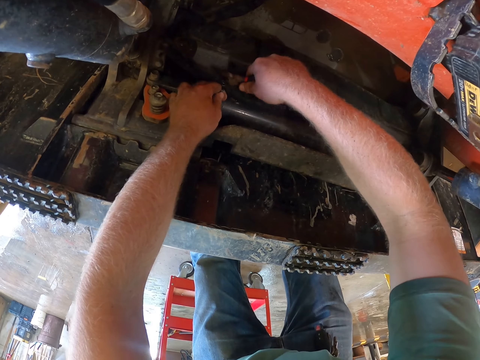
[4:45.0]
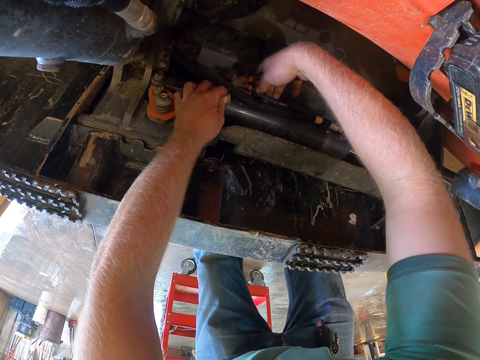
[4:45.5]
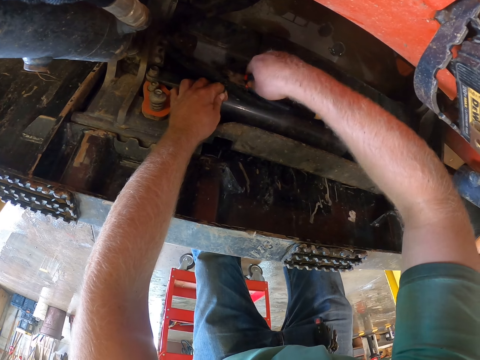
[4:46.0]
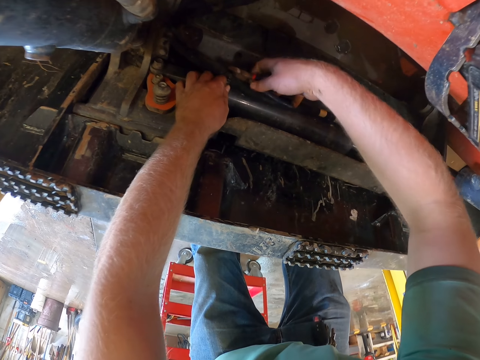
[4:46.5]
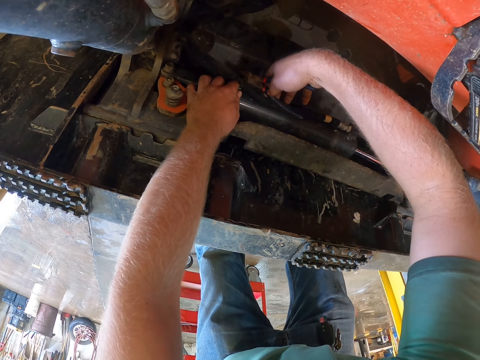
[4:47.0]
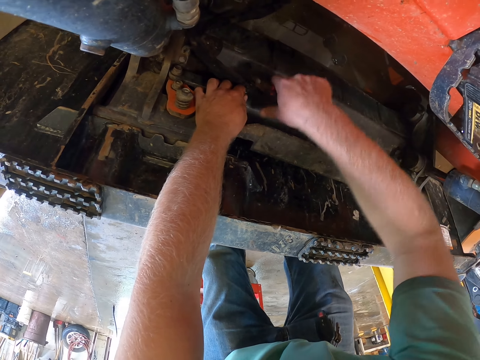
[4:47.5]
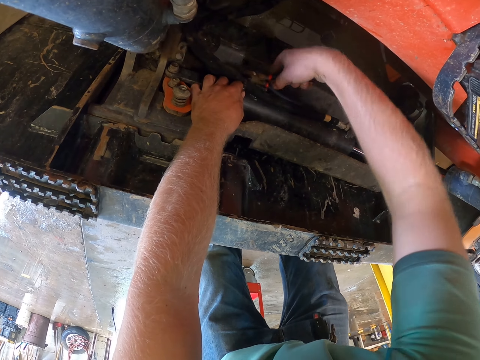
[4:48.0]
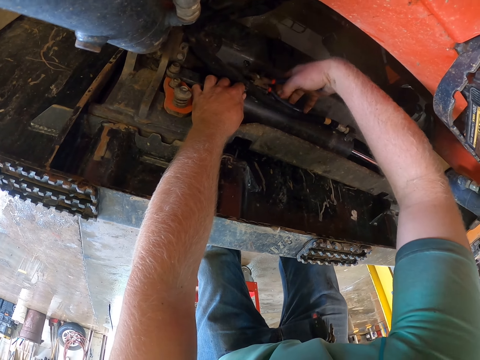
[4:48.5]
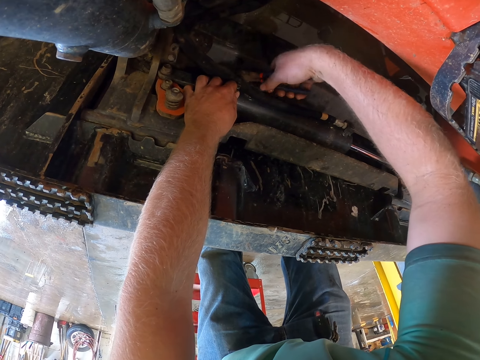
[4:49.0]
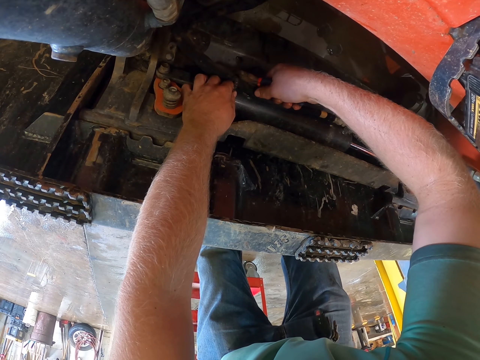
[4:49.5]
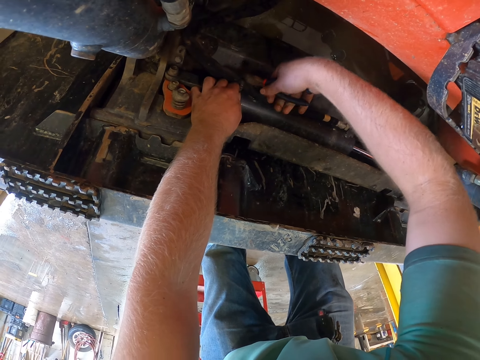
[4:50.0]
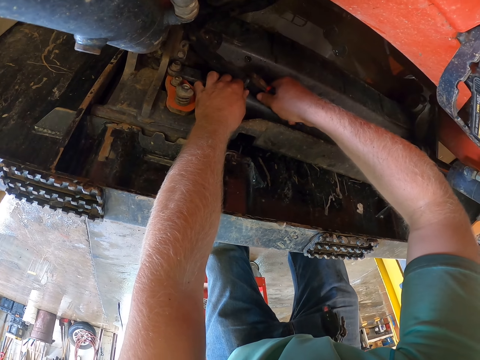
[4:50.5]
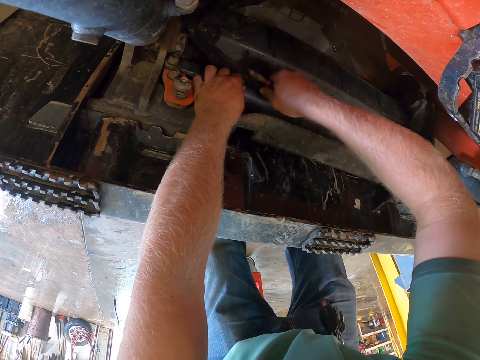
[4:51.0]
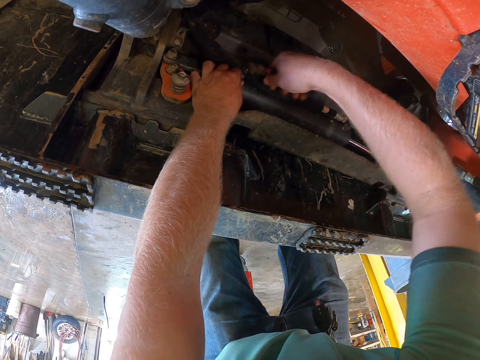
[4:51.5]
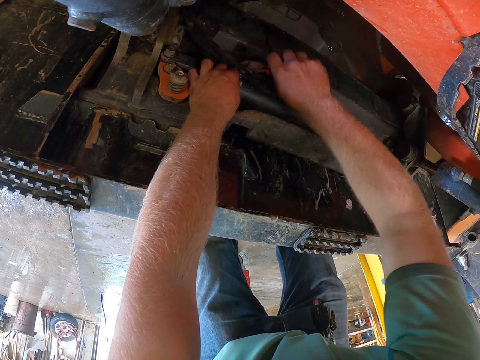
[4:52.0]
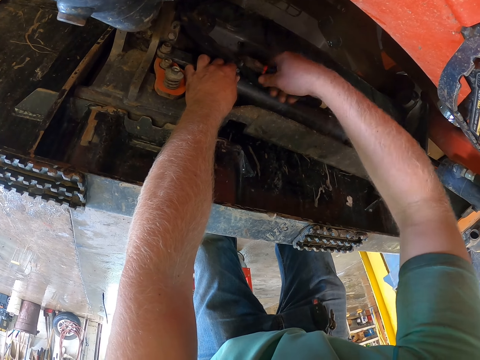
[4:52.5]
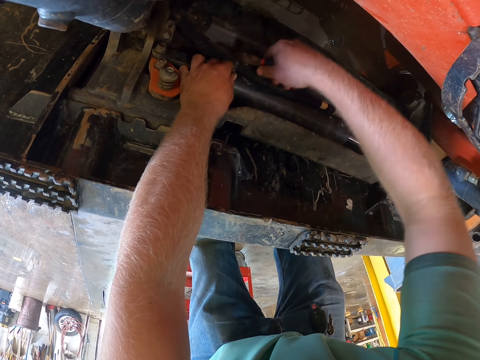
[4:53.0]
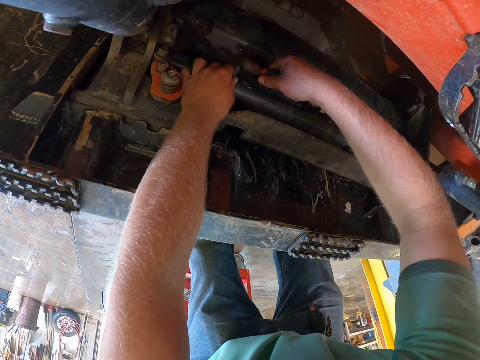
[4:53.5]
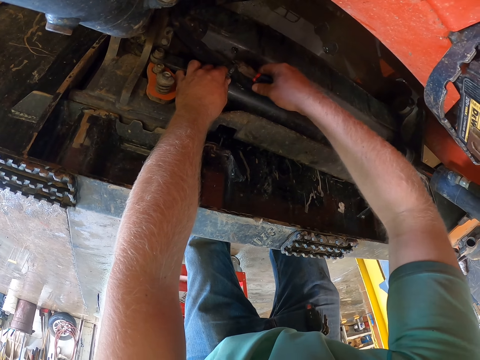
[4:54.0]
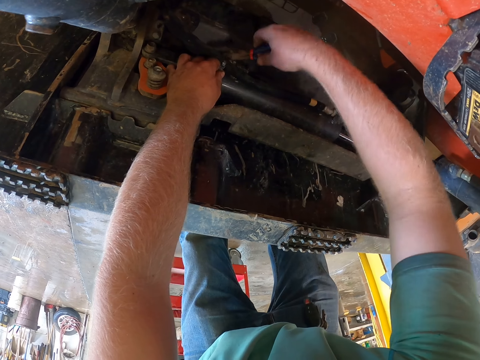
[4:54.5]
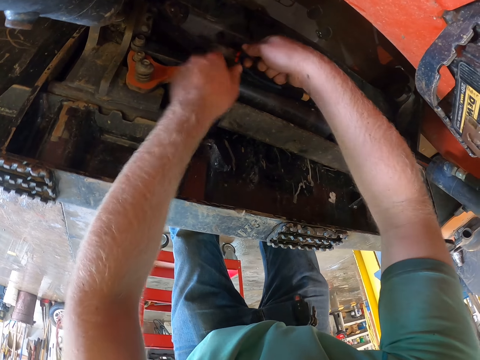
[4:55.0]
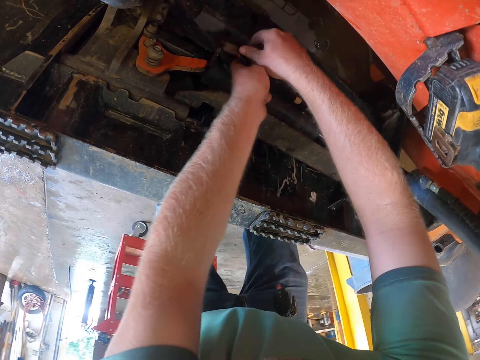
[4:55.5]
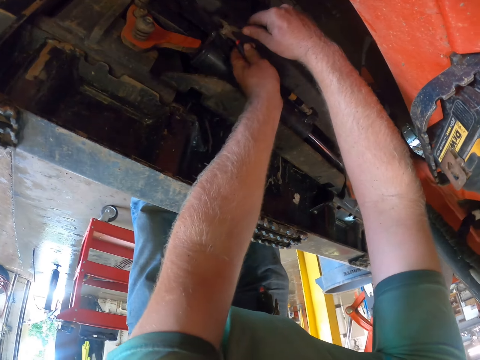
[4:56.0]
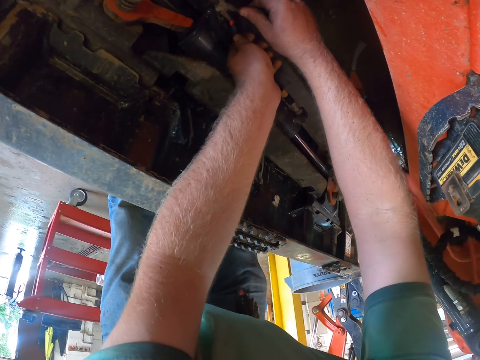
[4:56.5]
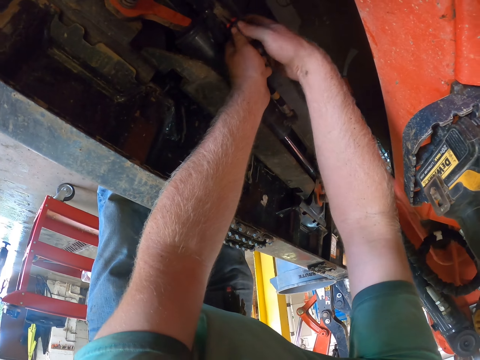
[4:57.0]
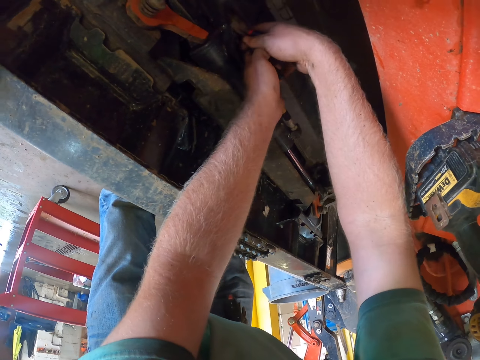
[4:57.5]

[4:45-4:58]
The camera wearer tightens something. They cut the caterpillar hose with the plier in both hands.

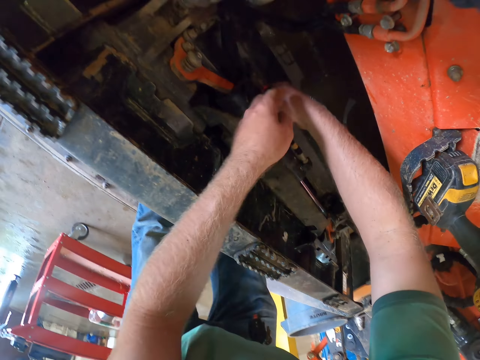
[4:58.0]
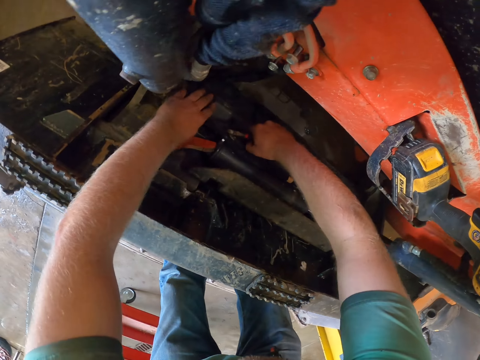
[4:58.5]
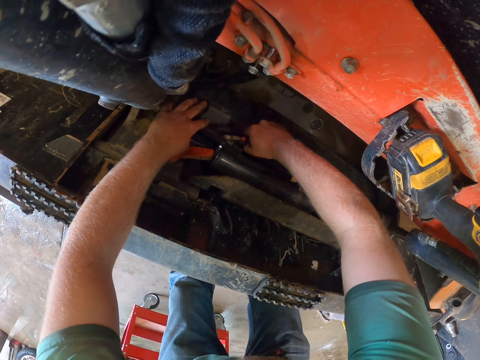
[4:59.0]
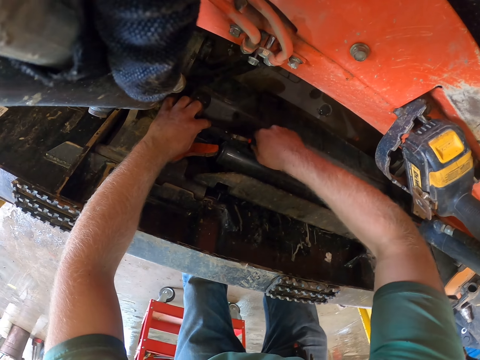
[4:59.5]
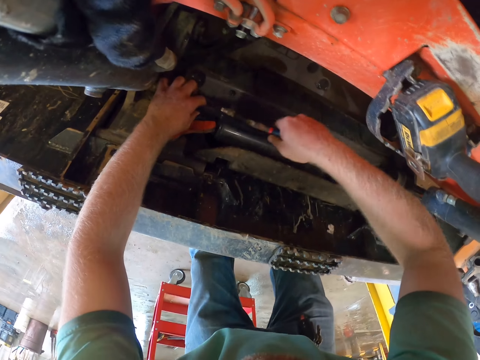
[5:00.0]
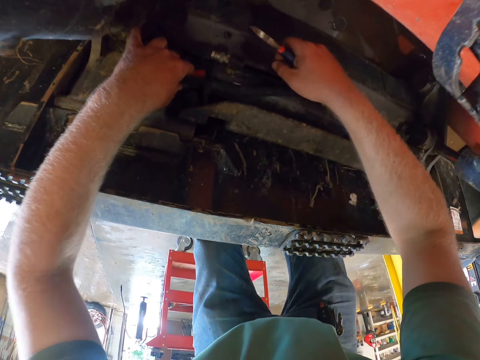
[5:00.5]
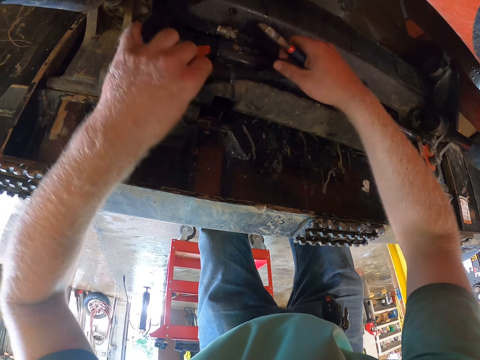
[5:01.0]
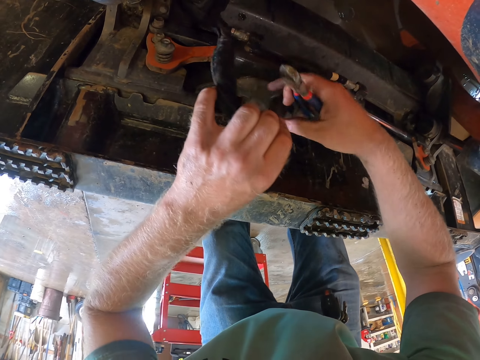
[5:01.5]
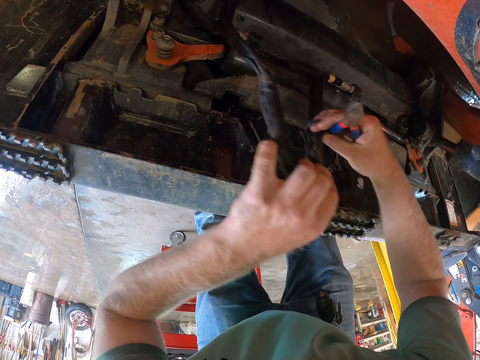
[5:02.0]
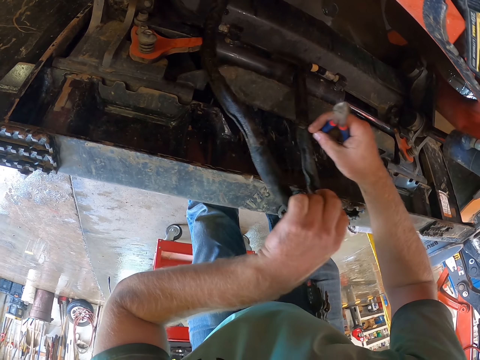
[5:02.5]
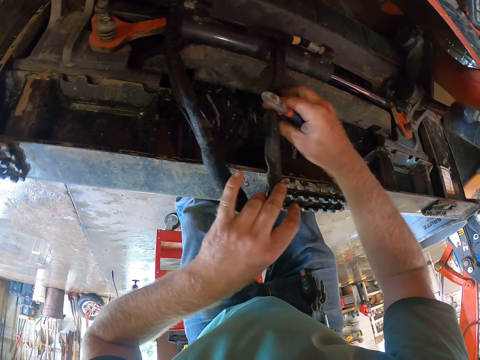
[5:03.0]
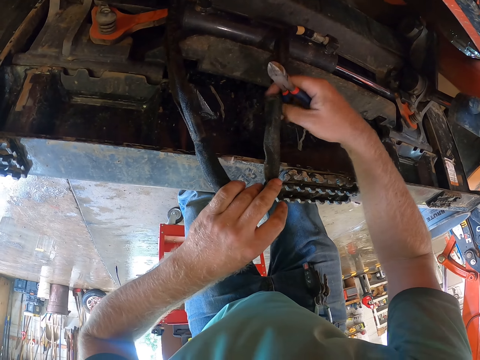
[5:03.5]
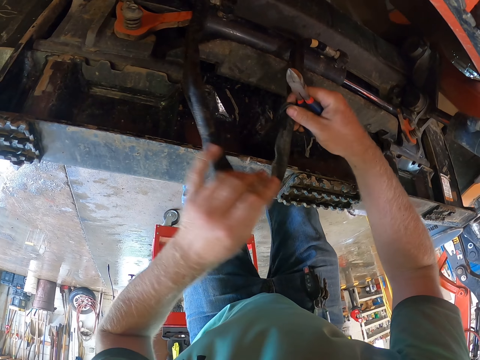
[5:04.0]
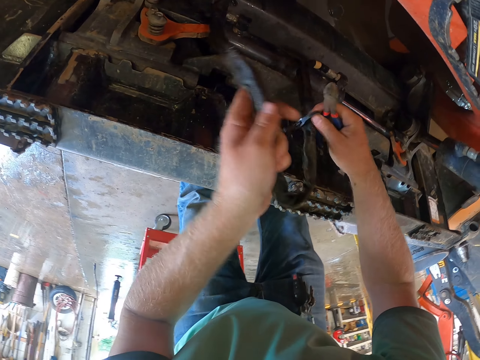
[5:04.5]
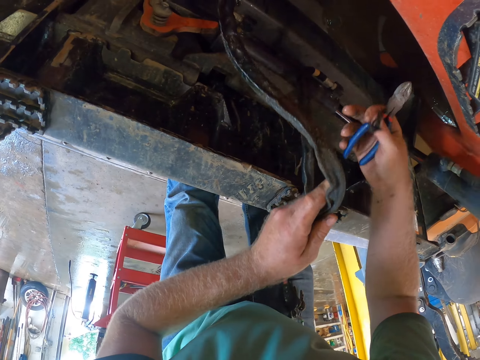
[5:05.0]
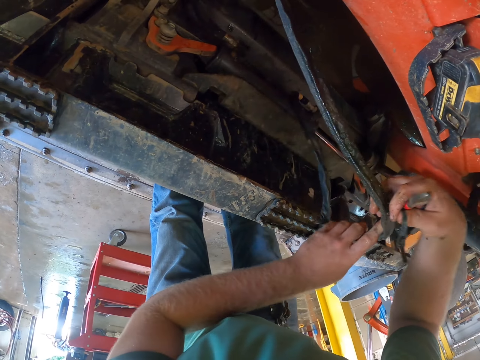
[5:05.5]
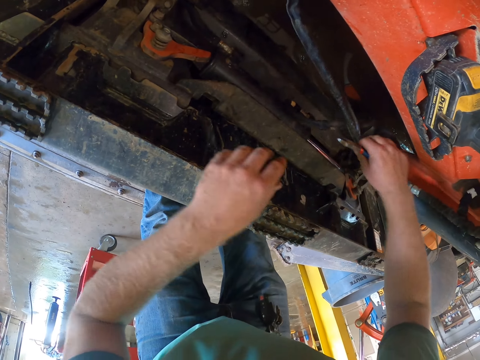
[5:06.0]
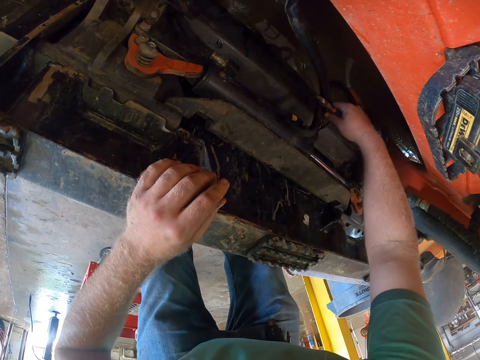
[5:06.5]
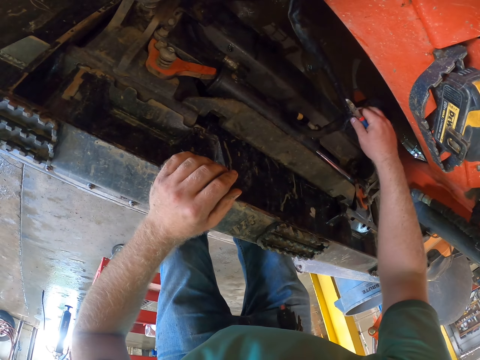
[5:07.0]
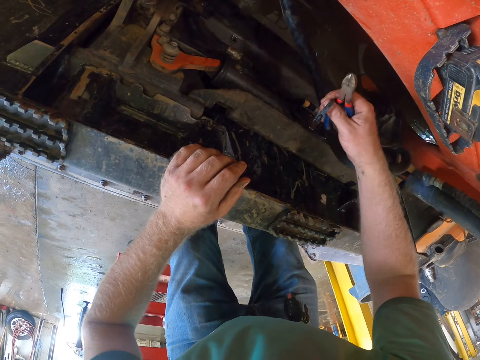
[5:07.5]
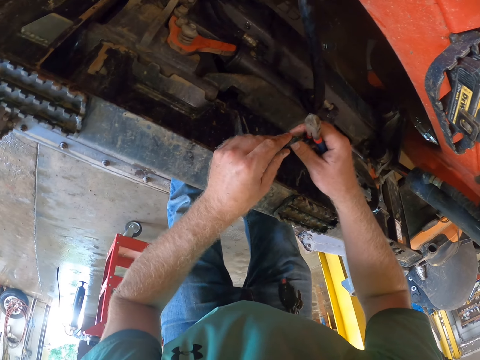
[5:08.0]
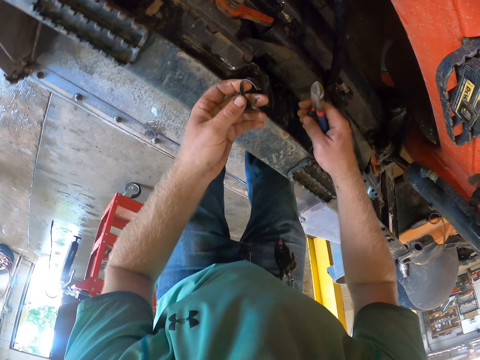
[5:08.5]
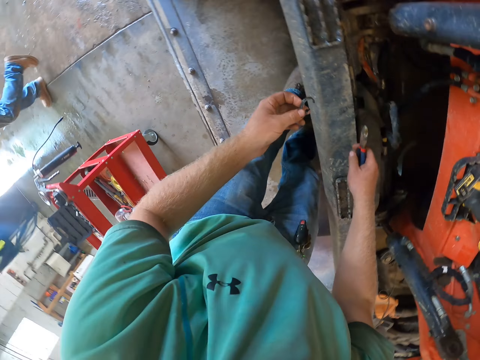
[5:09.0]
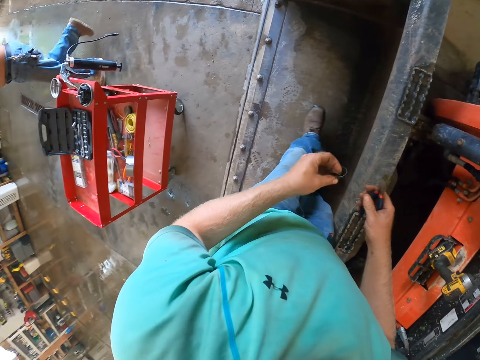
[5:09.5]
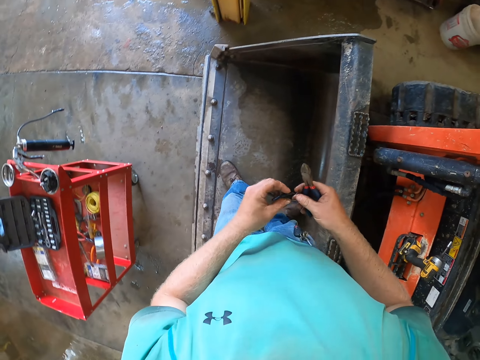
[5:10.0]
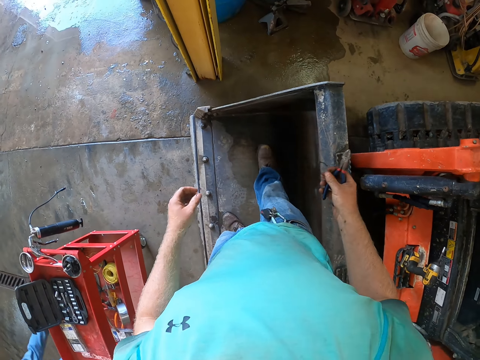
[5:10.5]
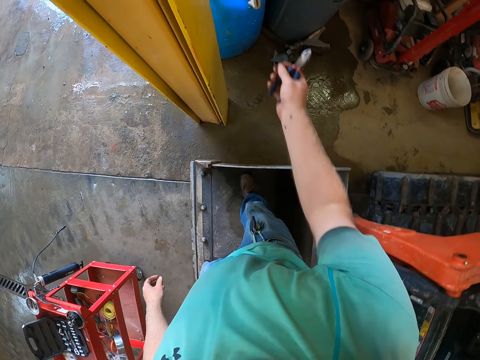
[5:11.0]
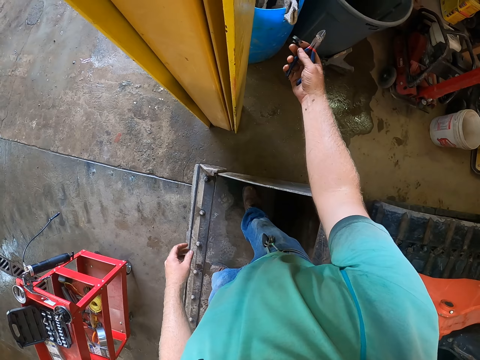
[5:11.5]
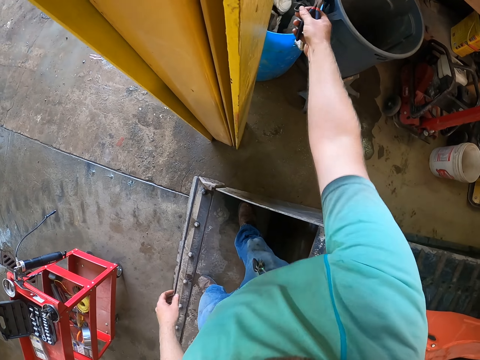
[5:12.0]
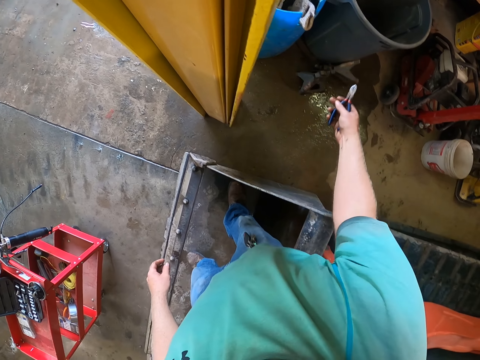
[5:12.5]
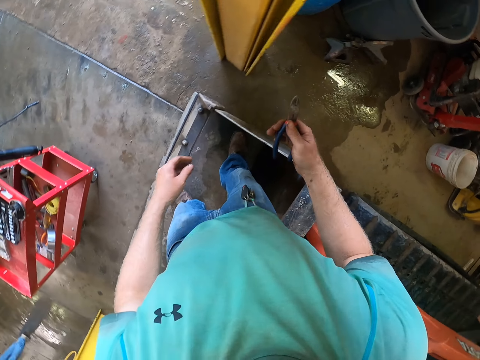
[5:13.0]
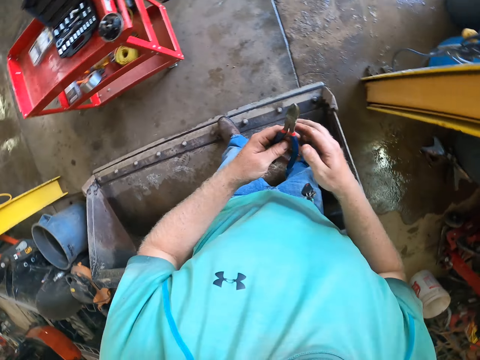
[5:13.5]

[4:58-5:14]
The camera wearer holds the caterpillar hose with his left hand. He cuts the caterpillar hose in his left hand with the plier in his right hand. He raises the caterpillar hose with his left hand. He holds the caterpillar hose with both hands. He pulls something. He places the caterpillar hose on the caterpillar engine with his right hand. He holds a piece of rubber with his right hand. He passes the piece of rubber from his right hand to his left hand. He holds the piece of rubber with both hands. He throws the piece of rubber in his right hand in a trashcan.
